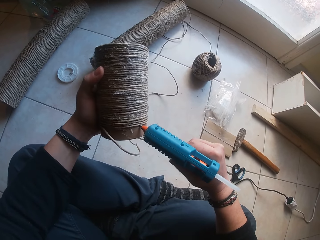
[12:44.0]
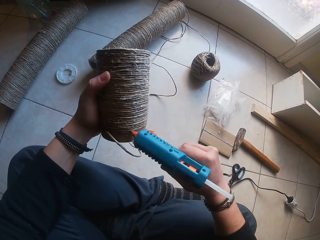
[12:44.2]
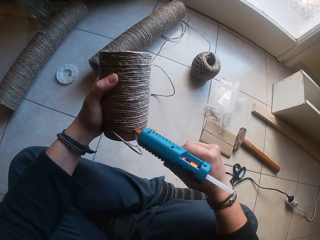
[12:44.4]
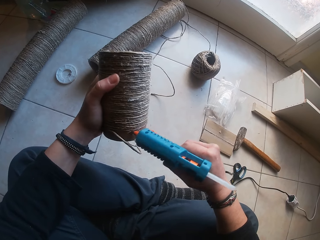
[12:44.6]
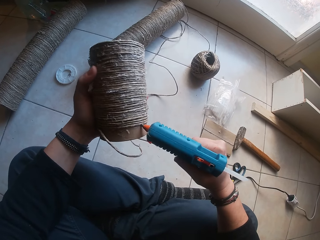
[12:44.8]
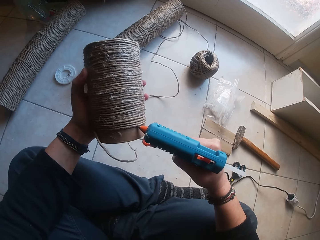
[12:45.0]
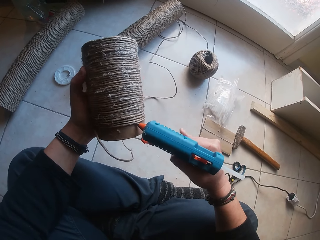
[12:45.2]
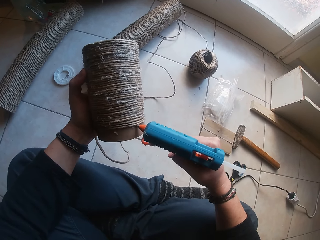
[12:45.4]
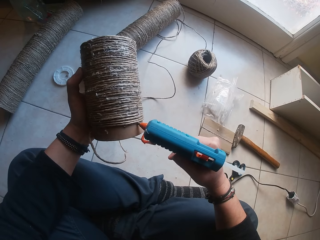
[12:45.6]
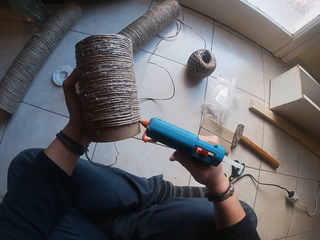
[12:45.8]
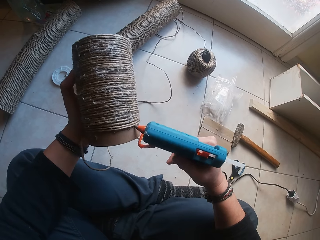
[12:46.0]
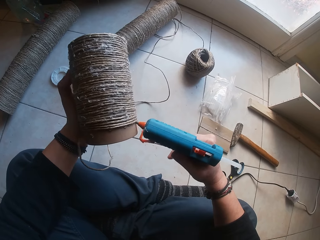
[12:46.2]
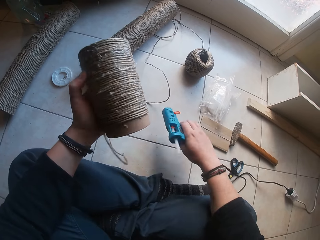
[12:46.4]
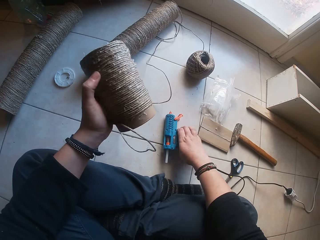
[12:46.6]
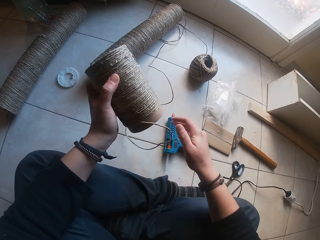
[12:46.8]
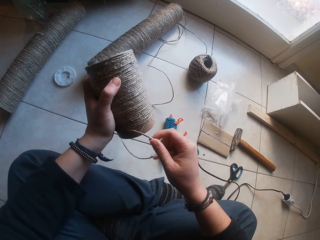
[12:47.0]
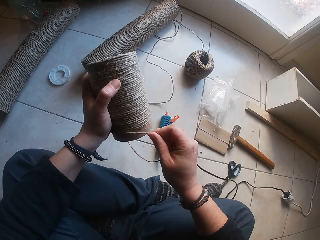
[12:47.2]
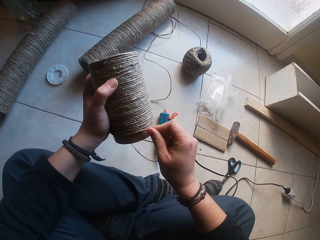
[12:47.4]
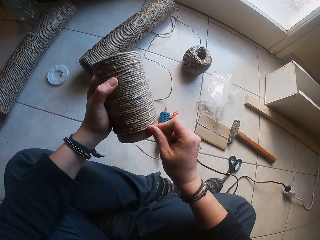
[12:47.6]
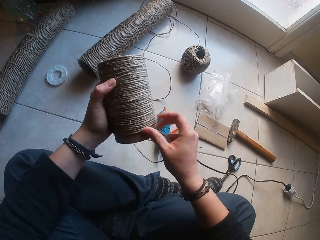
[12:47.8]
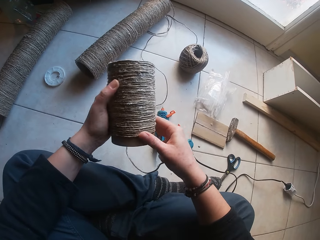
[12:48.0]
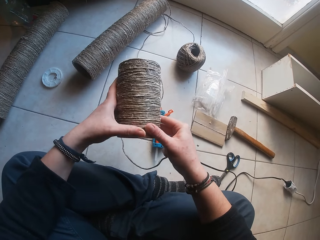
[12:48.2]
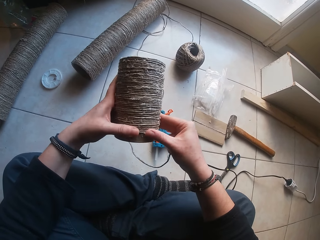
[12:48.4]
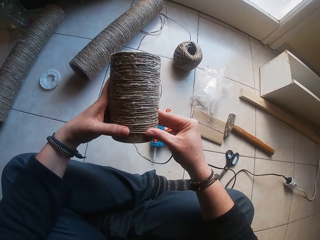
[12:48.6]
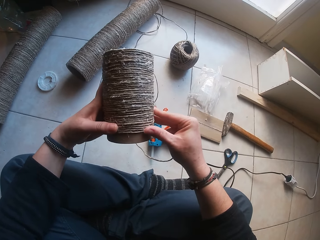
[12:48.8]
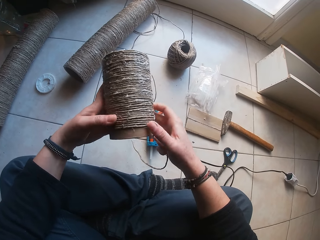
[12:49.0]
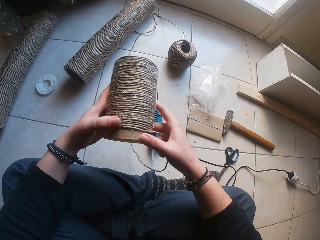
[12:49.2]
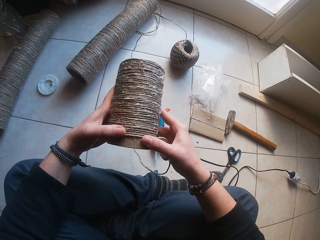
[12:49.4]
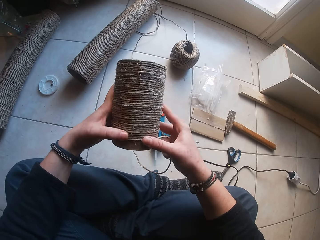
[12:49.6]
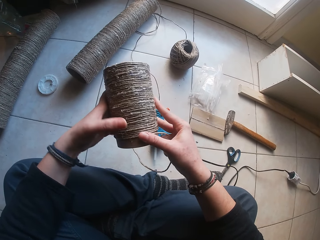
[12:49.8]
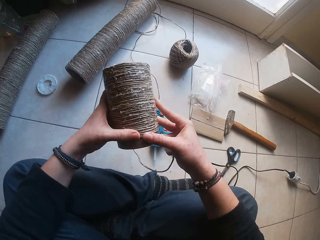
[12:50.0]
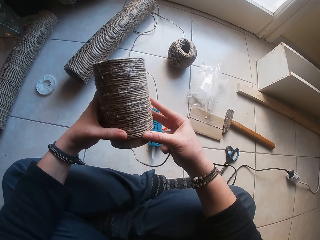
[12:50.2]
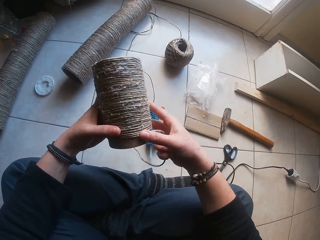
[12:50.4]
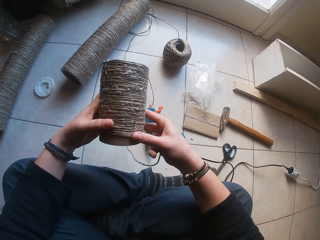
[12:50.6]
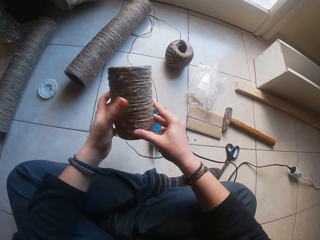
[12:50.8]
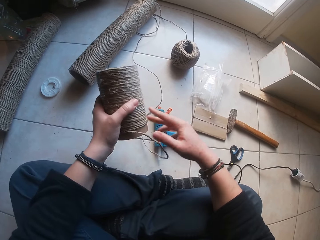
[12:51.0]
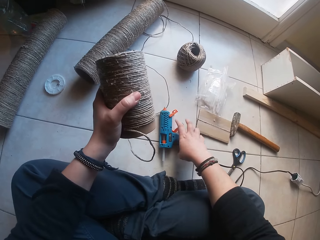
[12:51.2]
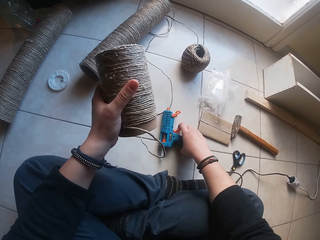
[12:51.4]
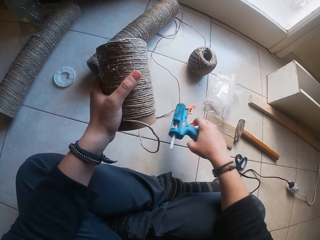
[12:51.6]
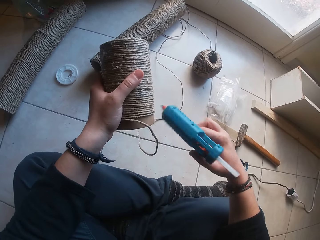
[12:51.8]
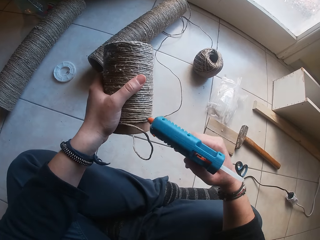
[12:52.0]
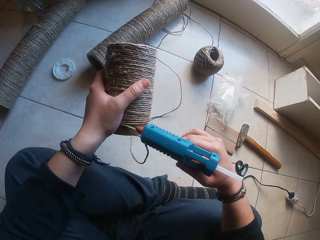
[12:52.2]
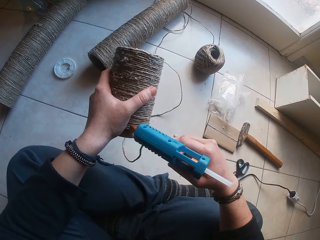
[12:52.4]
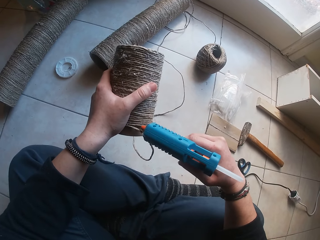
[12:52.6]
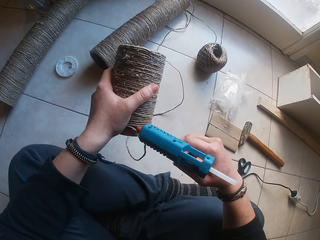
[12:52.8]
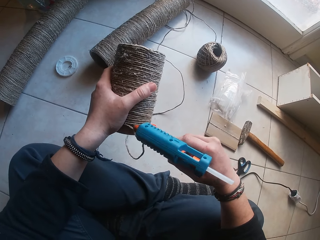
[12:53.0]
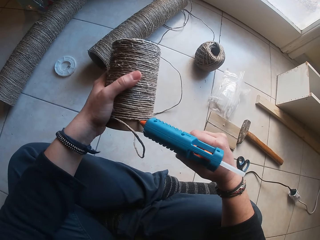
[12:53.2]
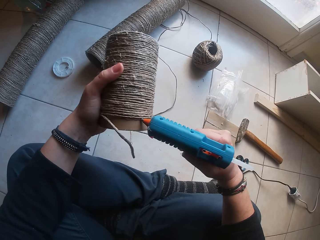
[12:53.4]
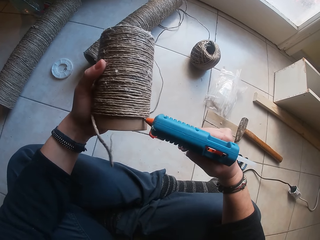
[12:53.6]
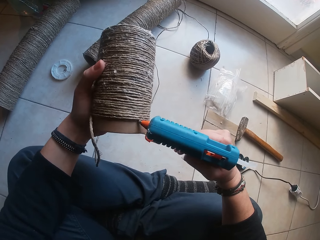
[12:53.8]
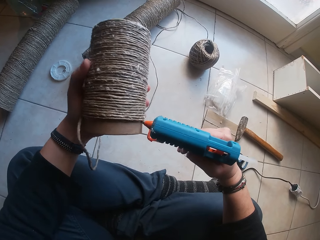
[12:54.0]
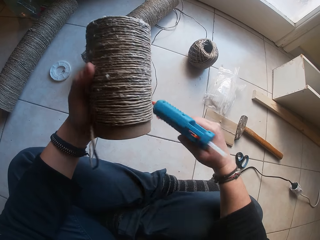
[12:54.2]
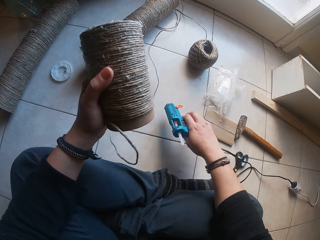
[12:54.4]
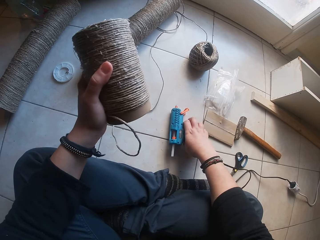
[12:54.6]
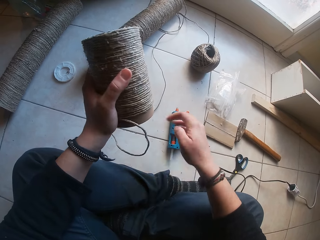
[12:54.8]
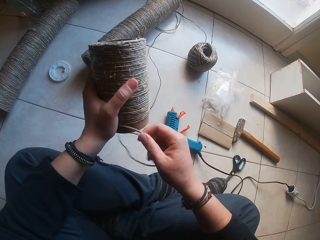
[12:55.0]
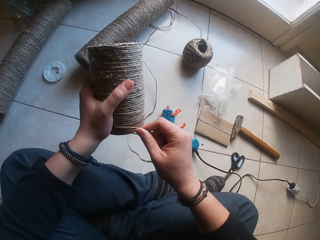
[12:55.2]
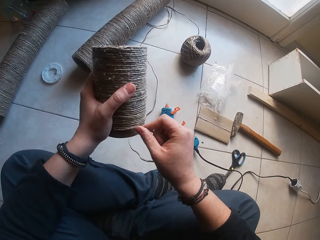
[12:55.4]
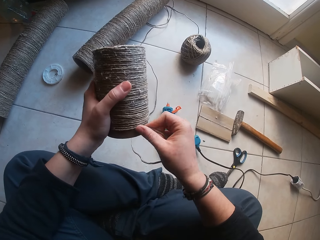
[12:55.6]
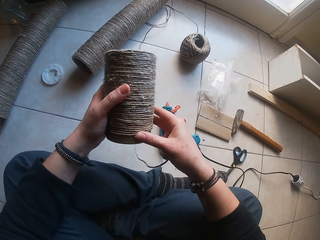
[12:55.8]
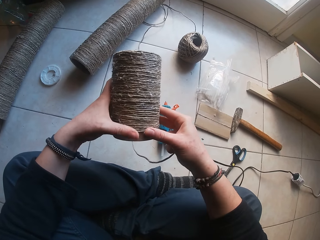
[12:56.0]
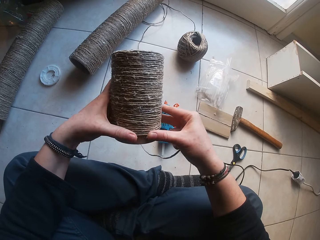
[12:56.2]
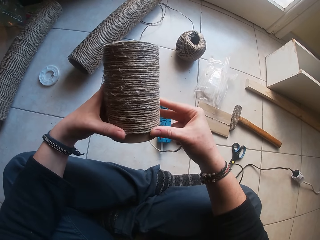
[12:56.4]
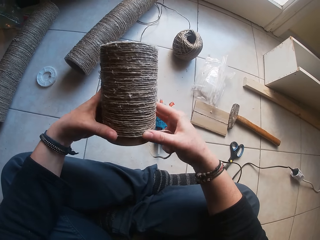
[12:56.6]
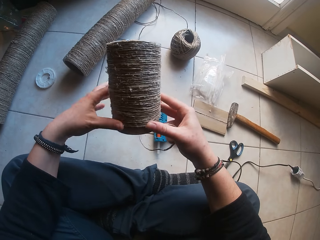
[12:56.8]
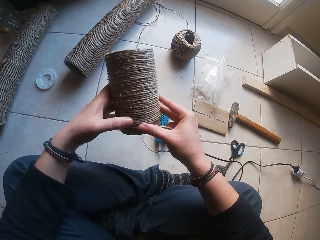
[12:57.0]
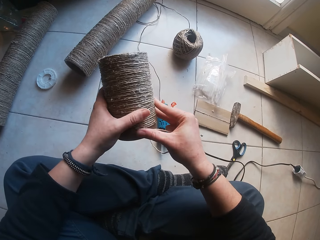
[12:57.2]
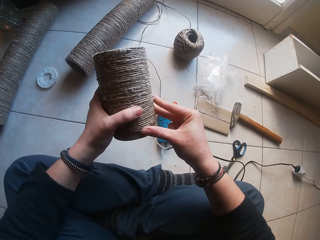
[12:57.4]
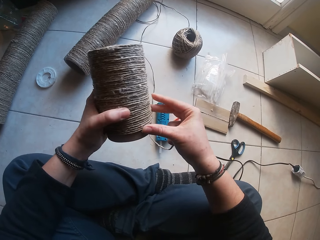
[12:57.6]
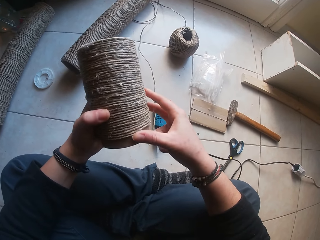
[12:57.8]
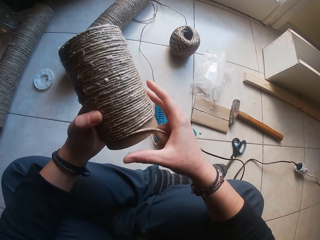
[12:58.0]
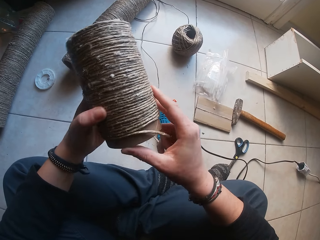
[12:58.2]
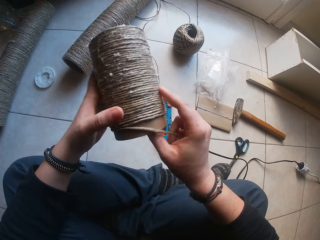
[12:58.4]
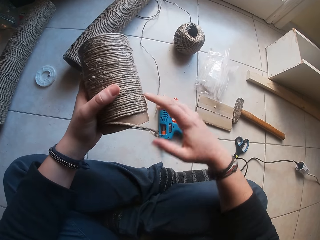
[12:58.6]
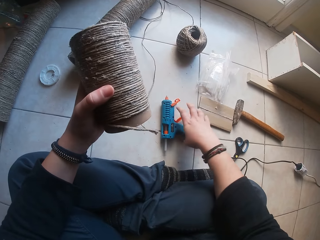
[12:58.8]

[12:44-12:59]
The camera wearer drops the glue gun from her right hand on the floor. She glues the rope around the paperboard roll in her left hand with her right hand. She glues the rope around the paperboard roll with both hands. She picks up the glue gun from the floor with her right hand. She applies glue from the glue gun in her right hand to the paperboard roll in her left hand. She drops the glue gun from her right hand on the floor. She glues the rope around the paperboard roll in her left hand with her right hand. She glues the rope around the paperboard roll with both hands. She glues the rope around the paperboard roll in her left hand with her right hand.

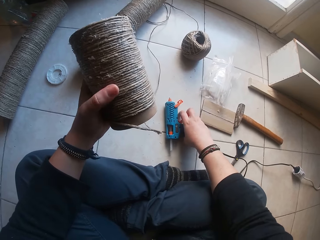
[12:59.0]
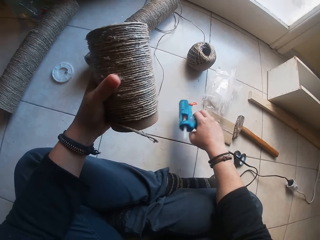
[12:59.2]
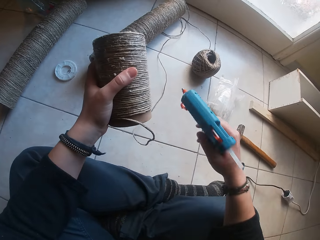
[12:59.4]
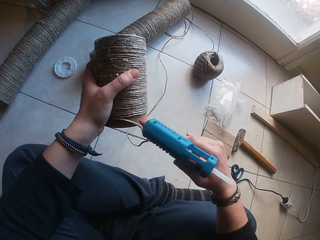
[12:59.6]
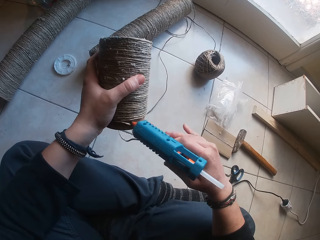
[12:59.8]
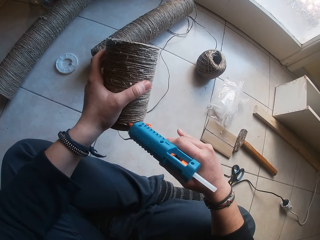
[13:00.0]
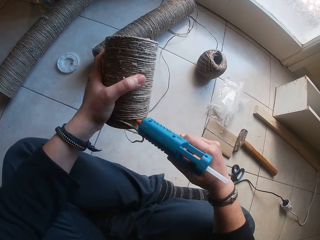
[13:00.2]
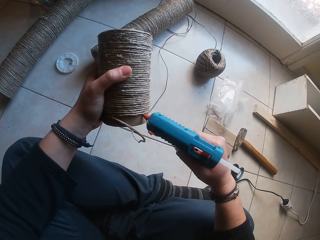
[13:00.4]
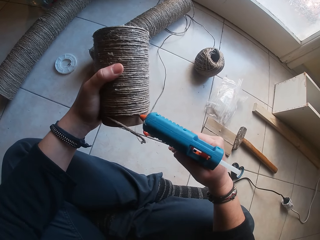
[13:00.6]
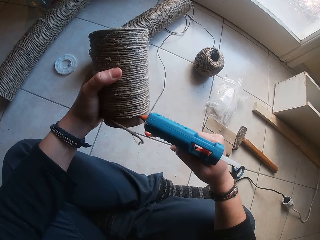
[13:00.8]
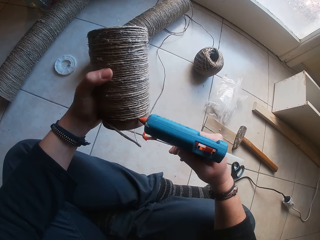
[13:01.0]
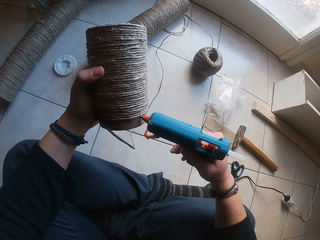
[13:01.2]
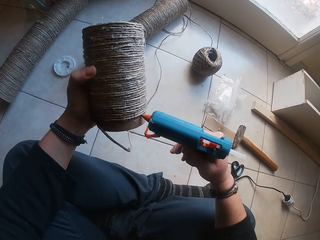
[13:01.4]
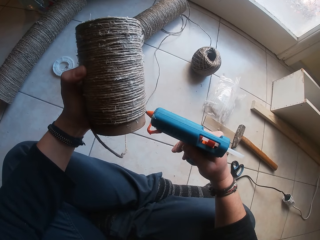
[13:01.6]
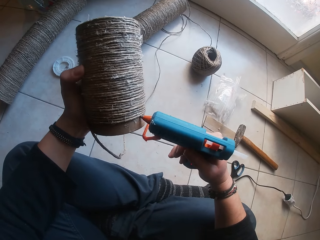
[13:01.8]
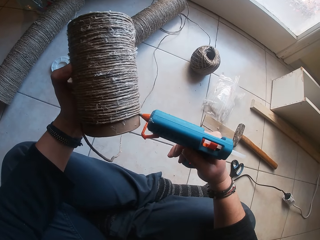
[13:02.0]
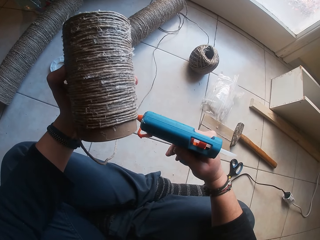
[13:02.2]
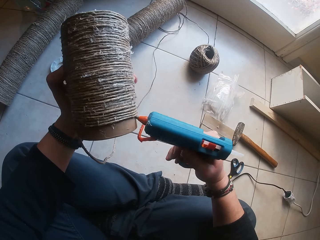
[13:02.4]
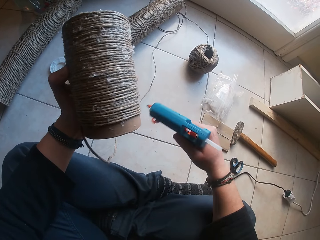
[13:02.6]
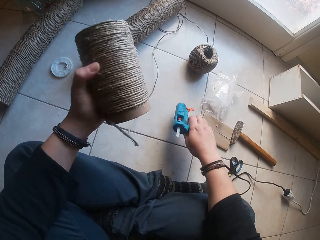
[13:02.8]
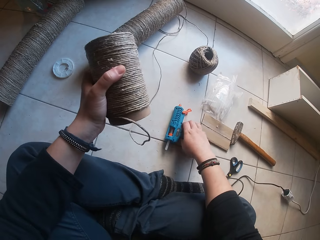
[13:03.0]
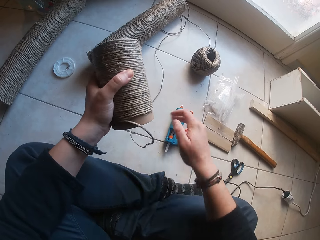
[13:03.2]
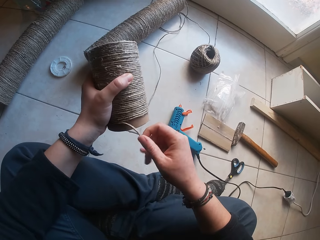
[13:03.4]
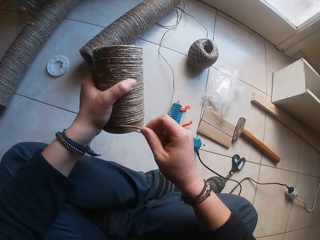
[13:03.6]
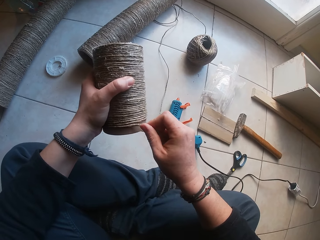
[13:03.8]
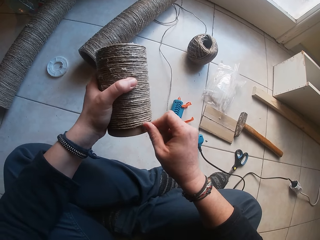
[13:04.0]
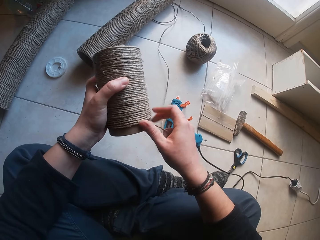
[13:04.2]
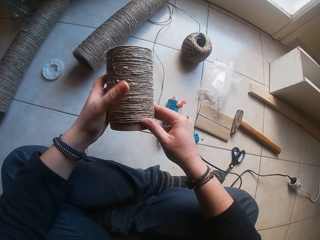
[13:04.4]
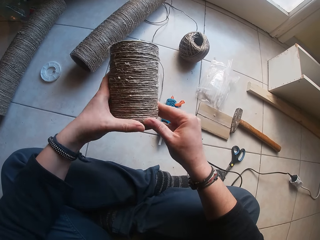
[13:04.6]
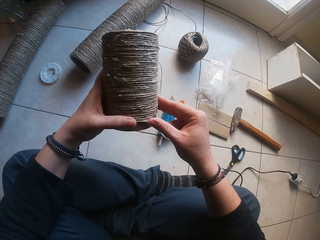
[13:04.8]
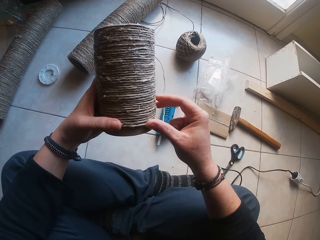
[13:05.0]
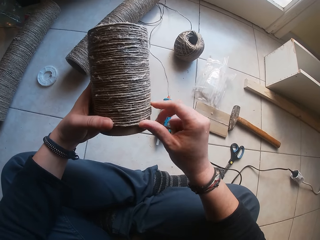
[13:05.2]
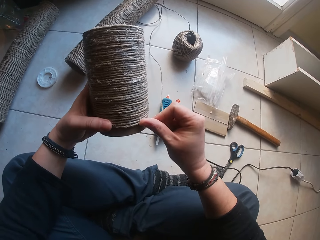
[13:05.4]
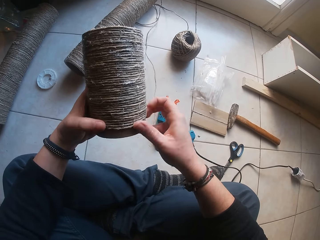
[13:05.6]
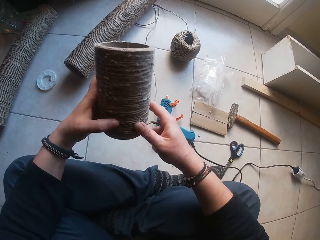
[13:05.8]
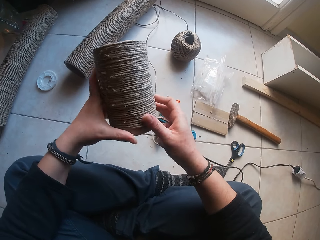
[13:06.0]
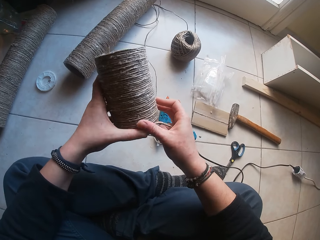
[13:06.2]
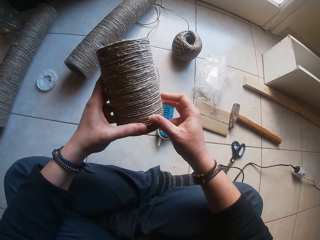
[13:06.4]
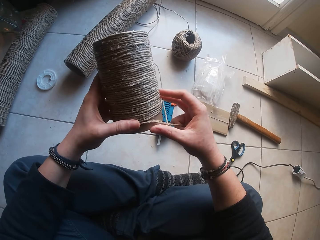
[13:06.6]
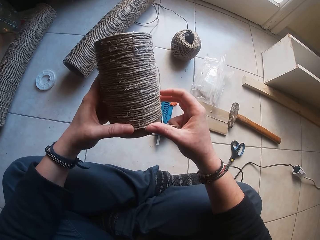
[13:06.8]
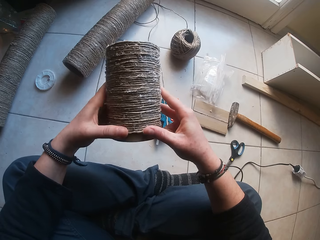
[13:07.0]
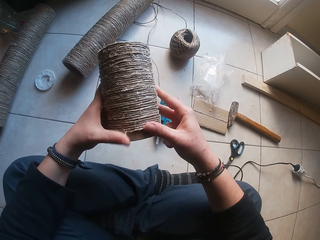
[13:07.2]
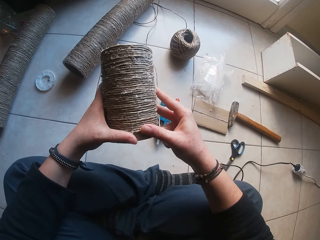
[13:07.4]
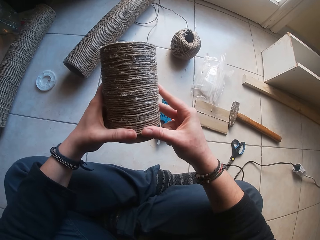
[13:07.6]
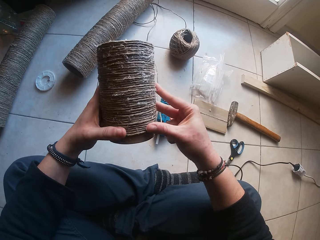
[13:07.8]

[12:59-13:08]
The camera wearer picks up the glue gun from the floor with her right hand. She applies glue from the glue gun in her right hand to the paperboard roll in her left hand. She drops the glue gun from her right hand on the floor. She glues the rope around the paperboard roll in her left hand with her right hand. She glues the rope around the paperboard roll with both hands.
